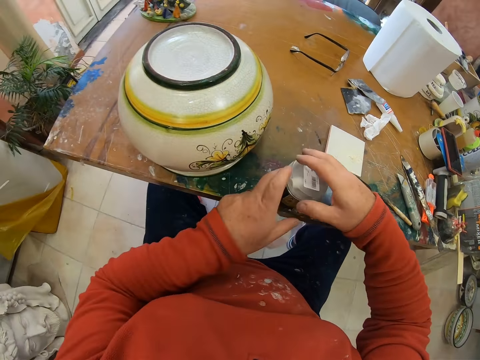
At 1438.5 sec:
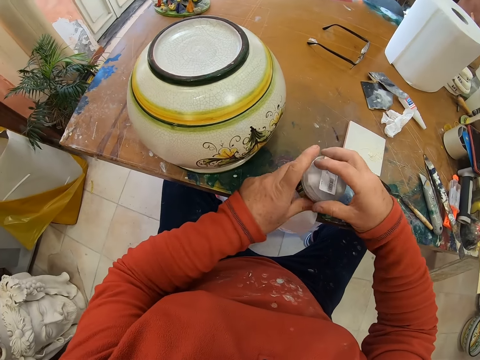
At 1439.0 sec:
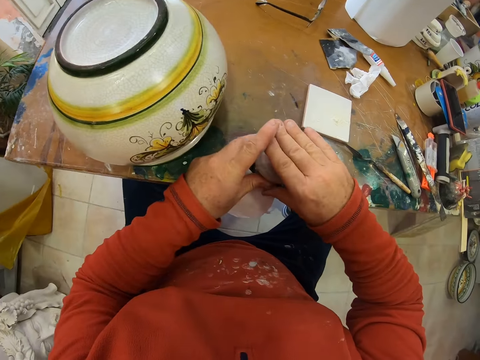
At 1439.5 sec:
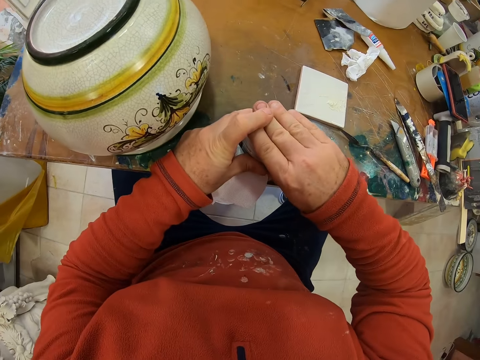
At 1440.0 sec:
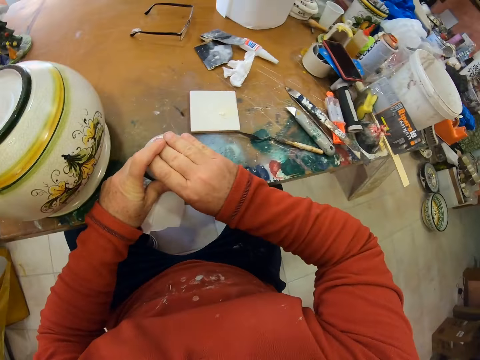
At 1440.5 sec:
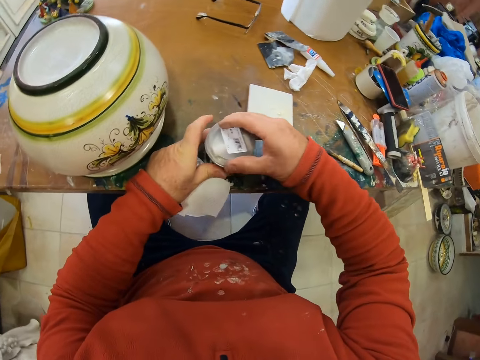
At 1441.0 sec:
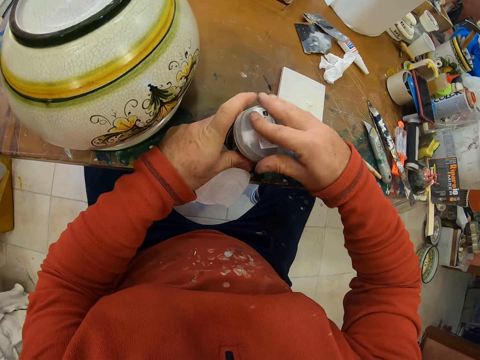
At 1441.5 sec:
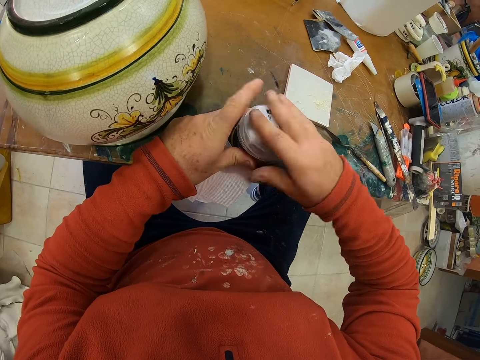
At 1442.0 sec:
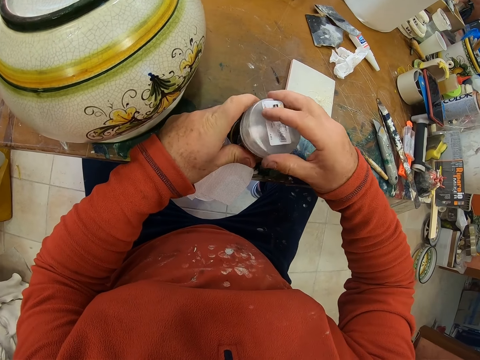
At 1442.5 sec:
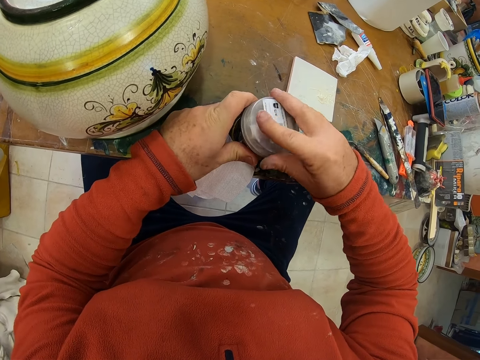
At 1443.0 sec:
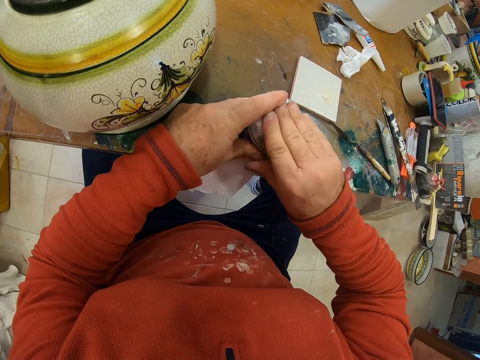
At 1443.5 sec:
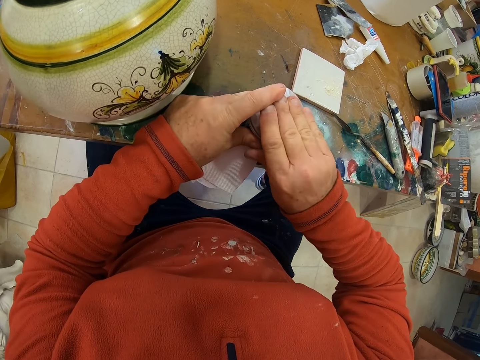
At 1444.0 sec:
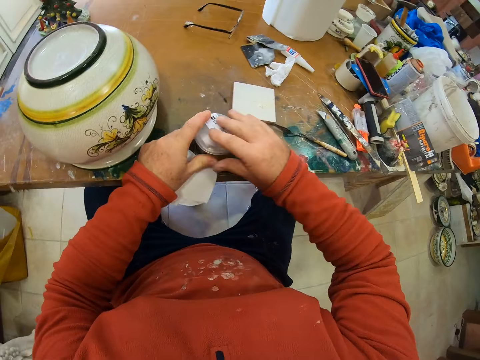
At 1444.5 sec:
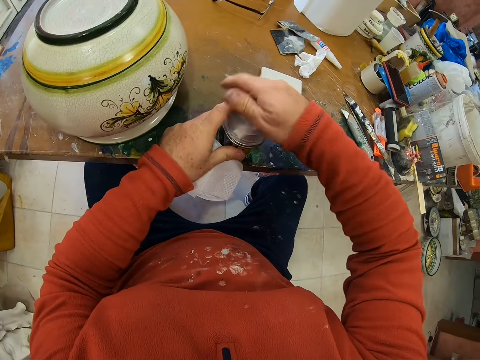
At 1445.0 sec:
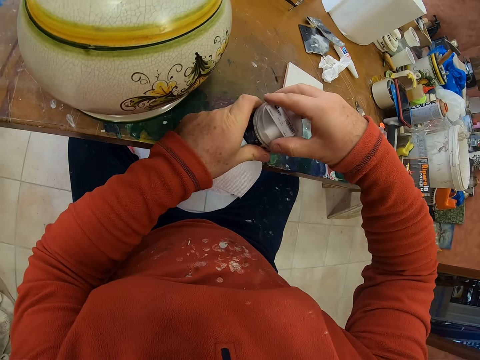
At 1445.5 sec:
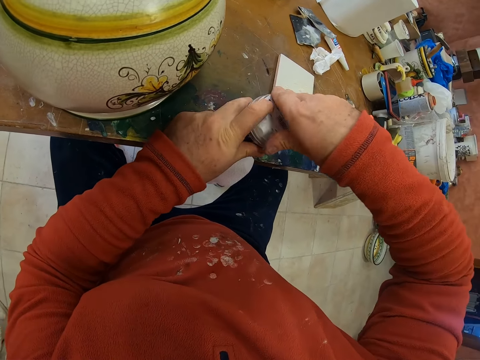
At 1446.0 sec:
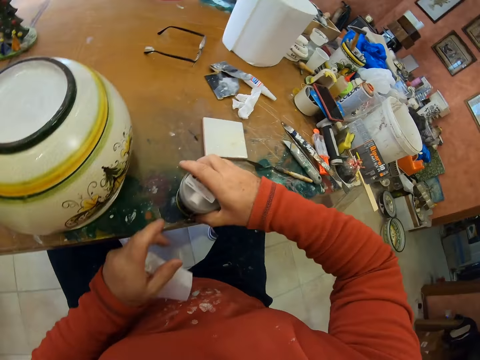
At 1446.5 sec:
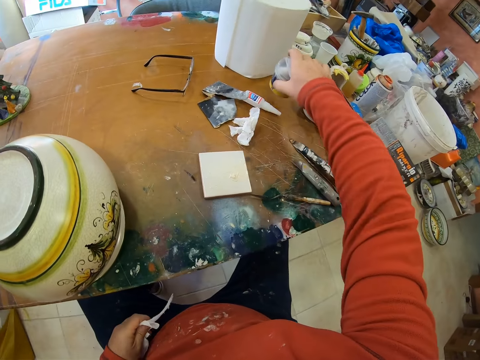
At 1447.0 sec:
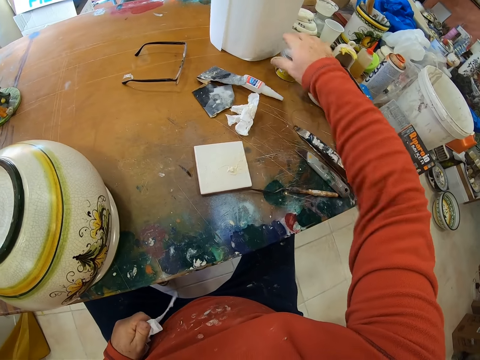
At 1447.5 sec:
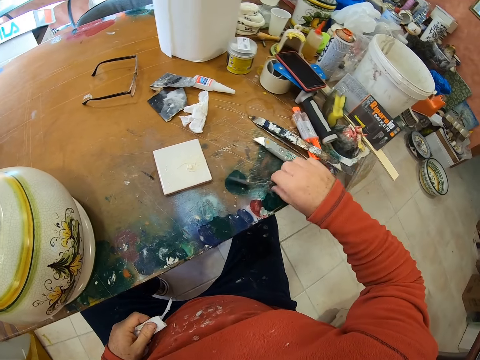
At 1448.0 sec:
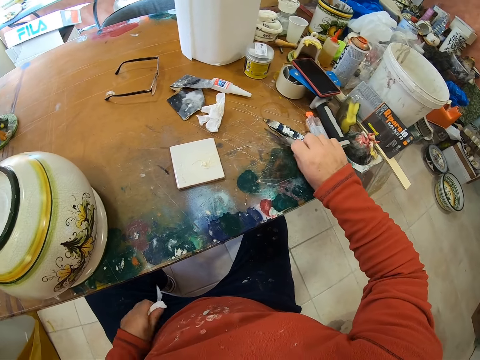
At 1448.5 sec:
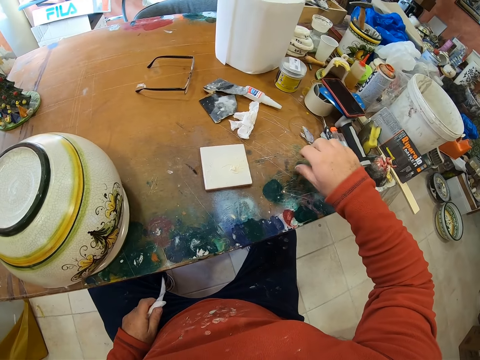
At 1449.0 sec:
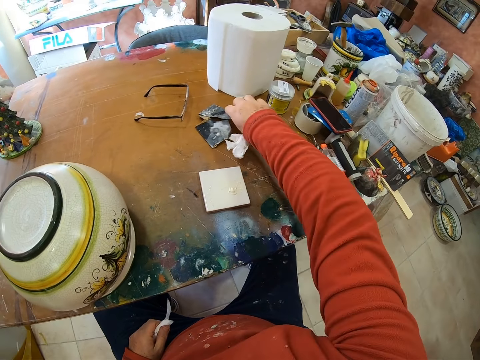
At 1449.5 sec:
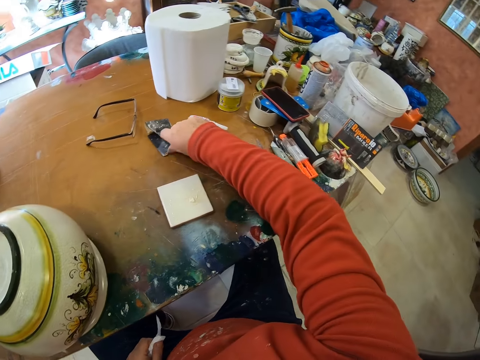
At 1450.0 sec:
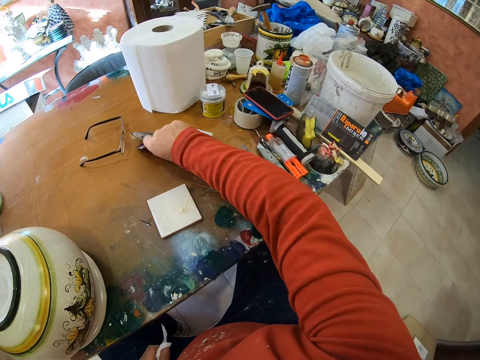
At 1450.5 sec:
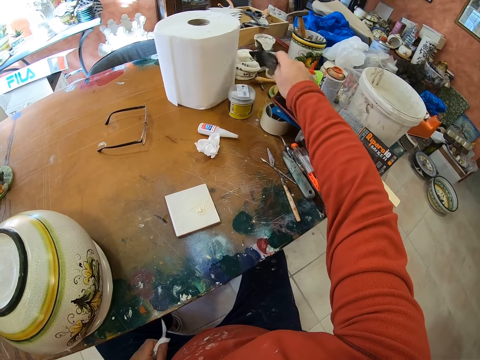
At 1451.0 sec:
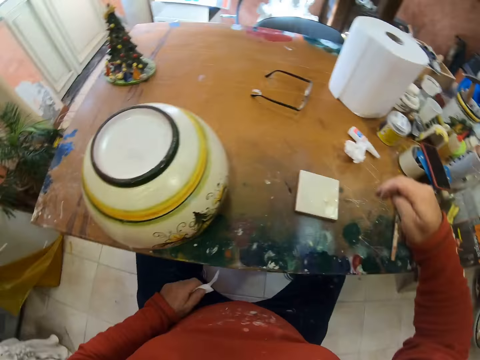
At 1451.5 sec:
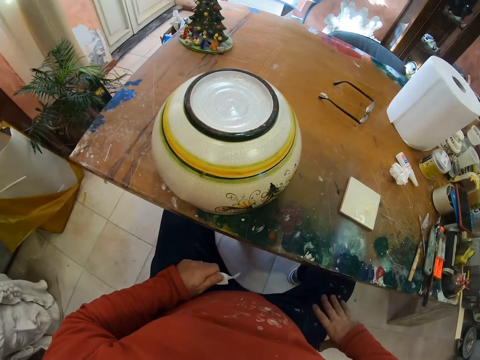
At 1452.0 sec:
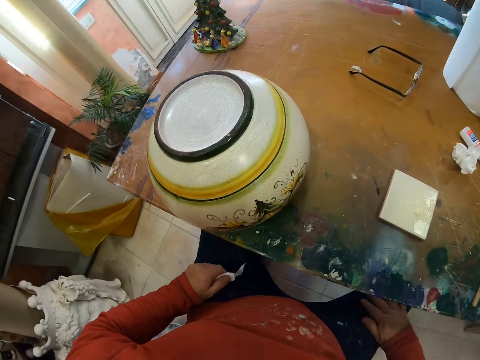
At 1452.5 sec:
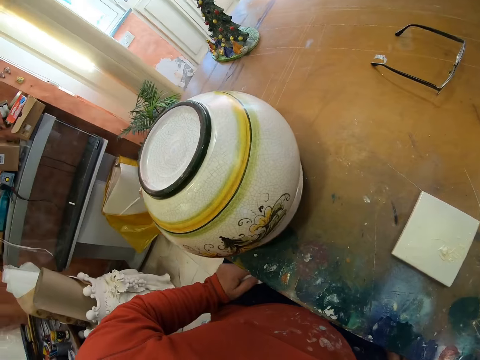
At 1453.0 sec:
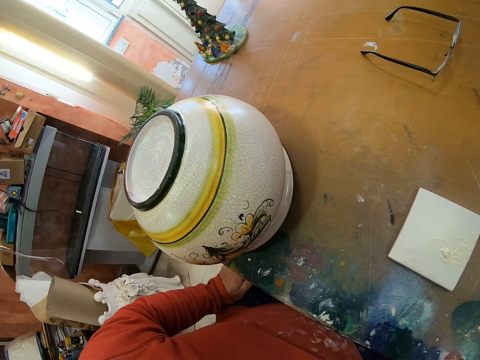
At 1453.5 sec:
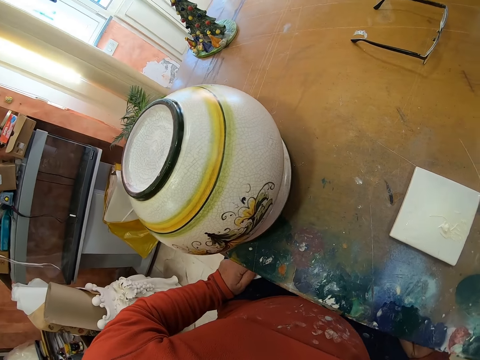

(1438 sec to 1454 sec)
The camera wearer moves the paint on the table with the right hand. They tighten the lid with the right hand. They move the paint on the table near the roll with the right hand. They move the trowel on the table with the right hand. They hold sandpapers. They move something on the table with the right hand. They put the sandpapers on the table. They look around. They hold laps with both hands.

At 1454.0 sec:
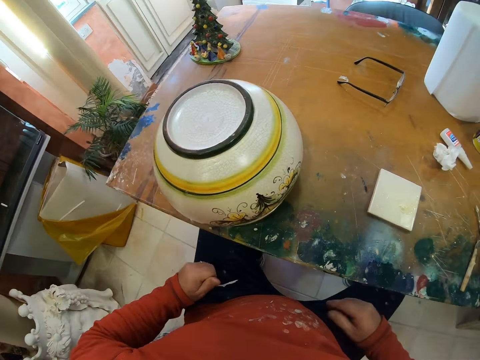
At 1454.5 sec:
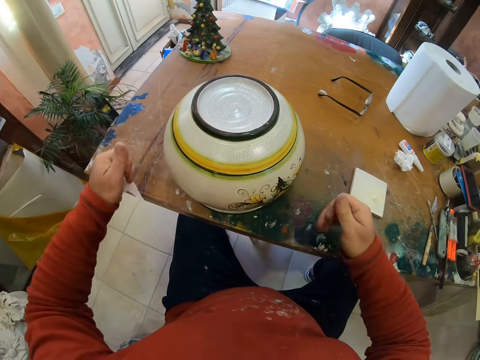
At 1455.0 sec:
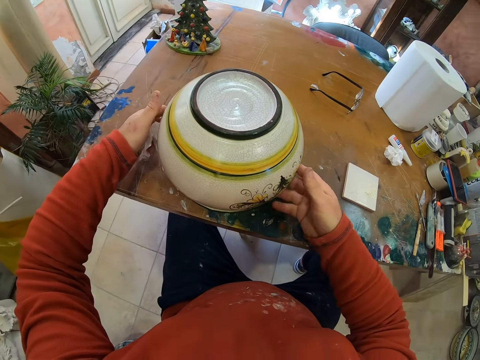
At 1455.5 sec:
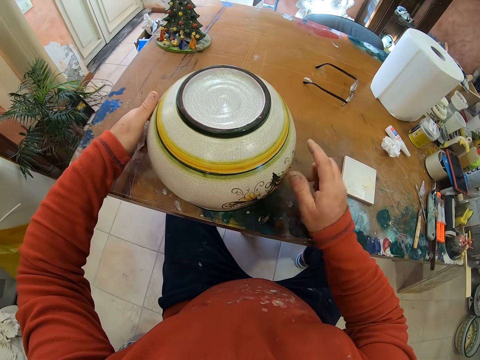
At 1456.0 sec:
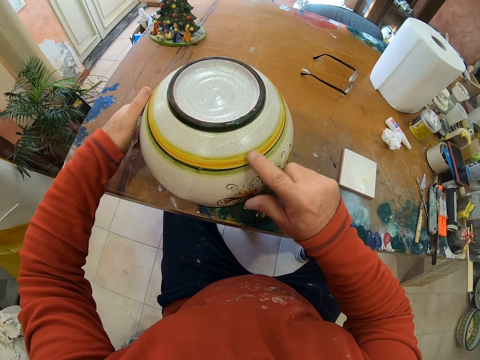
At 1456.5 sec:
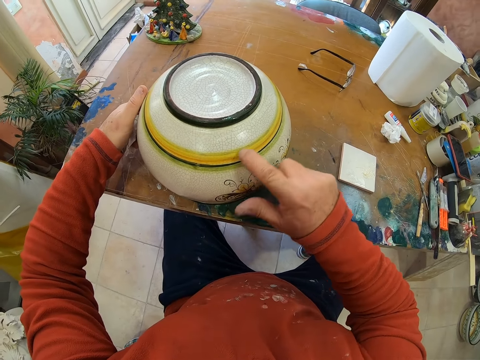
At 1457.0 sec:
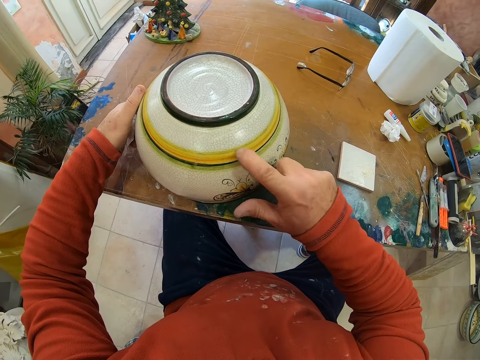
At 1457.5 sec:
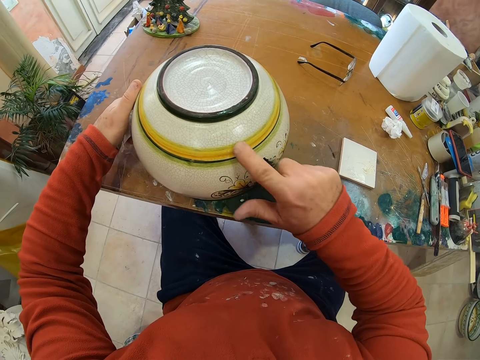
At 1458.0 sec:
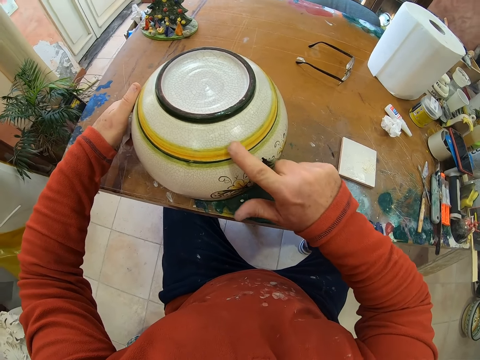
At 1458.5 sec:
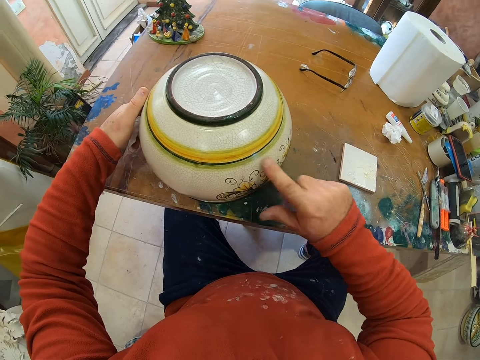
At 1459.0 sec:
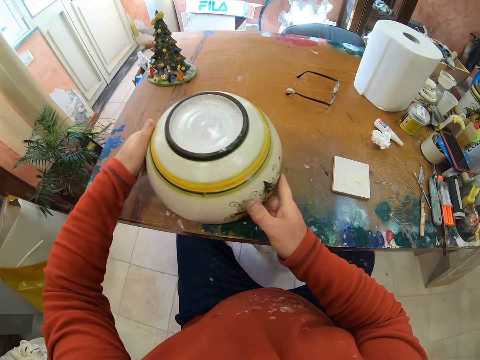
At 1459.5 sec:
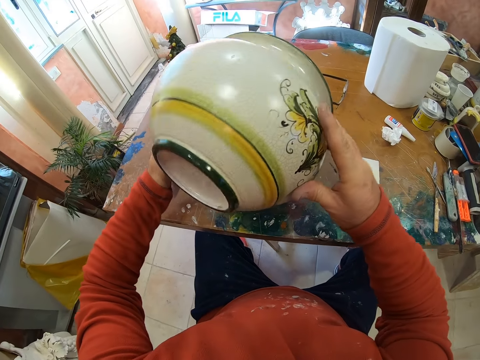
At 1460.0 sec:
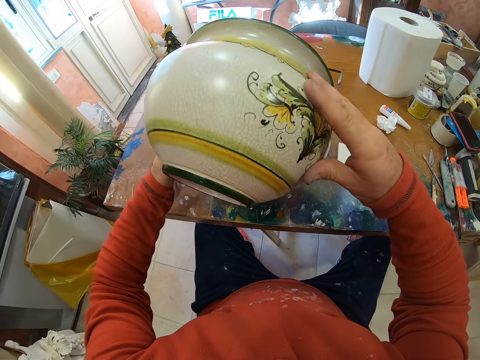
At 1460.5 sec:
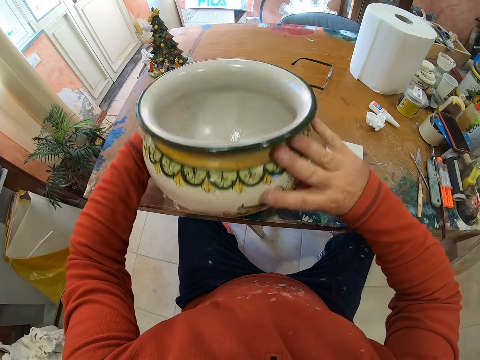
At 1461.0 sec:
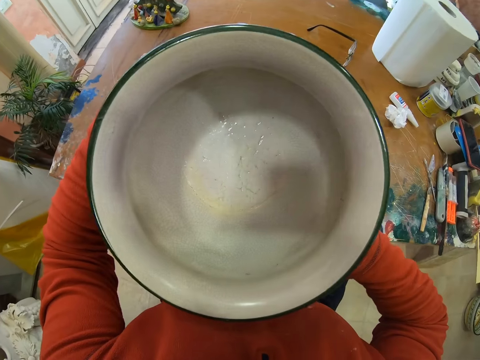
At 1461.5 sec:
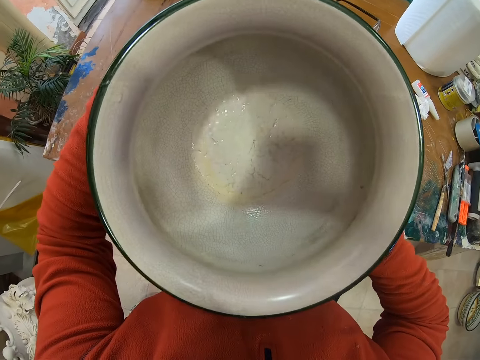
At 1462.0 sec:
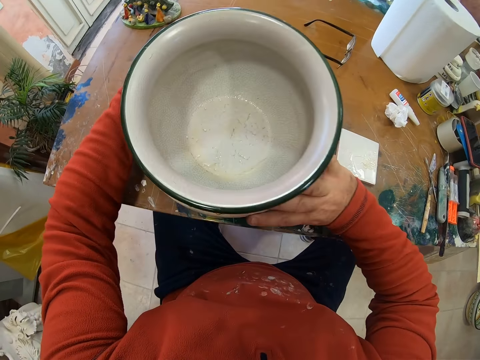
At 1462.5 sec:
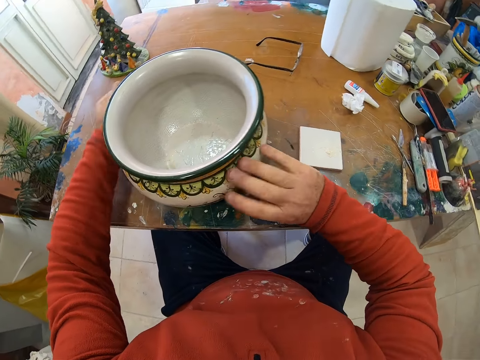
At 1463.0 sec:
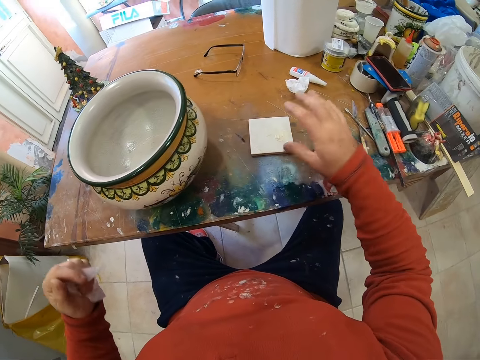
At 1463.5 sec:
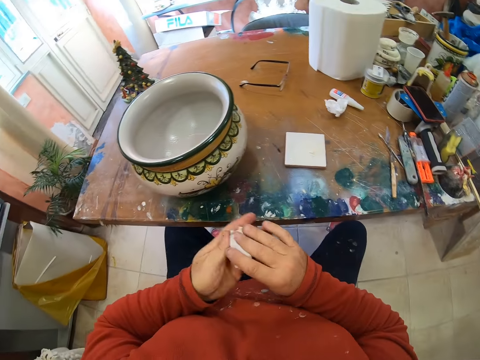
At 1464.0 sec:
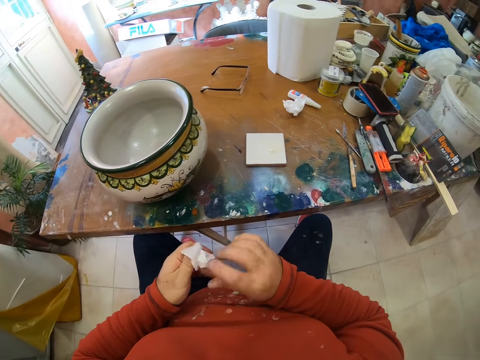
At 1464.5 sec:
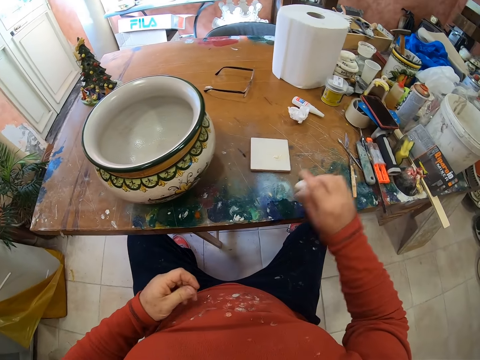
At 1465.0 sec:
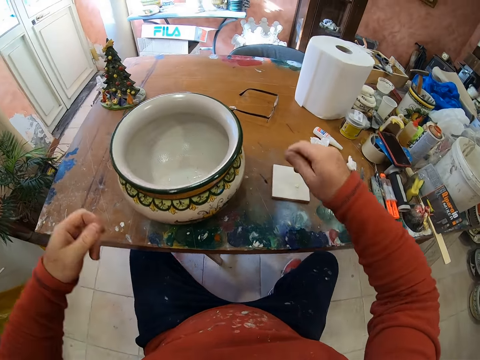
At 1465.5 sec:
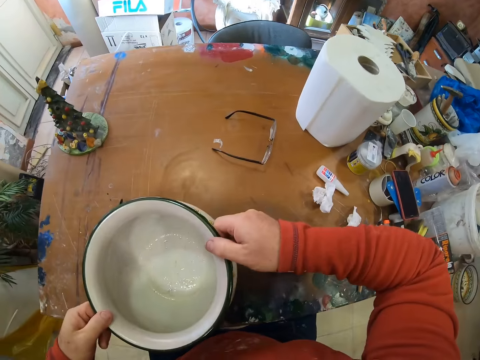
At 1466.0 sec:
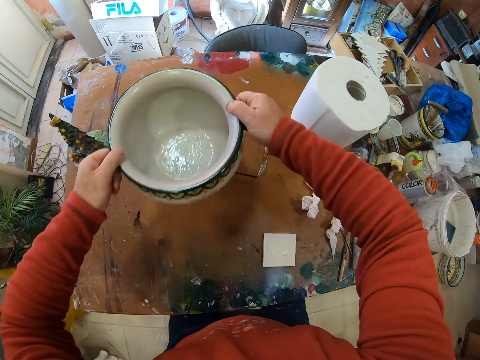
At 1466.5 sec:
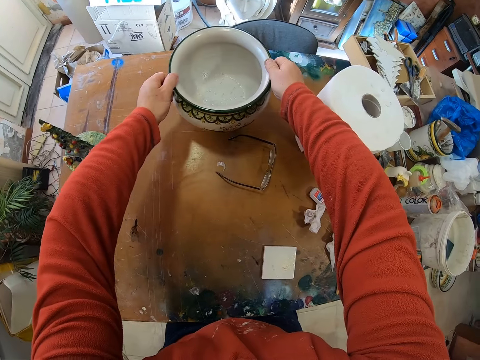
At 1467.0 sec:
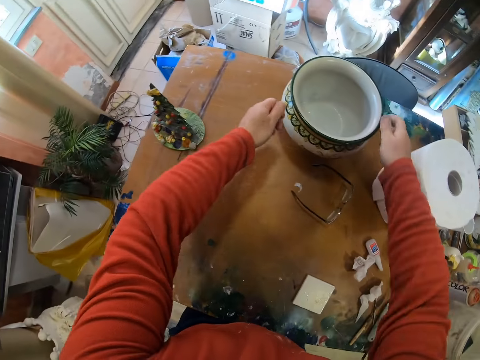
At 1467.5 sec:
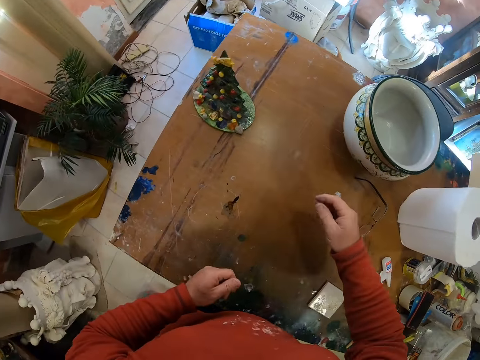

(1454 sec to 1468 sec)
The camera wearer does something. They hold the pot craft. They wipe the pot with the right finger. They turn the vase with both hands. They place the vase on the table with both hands. They drop something on the table with the right hand. They wipe fingers with a tissue. They drop the tissue on the table with the right hand. They move the vase on the table with both hands. They place the vase on the table with both hands.
